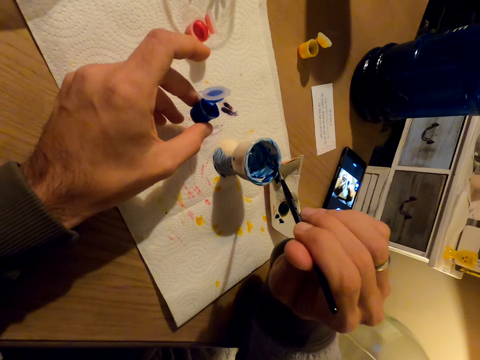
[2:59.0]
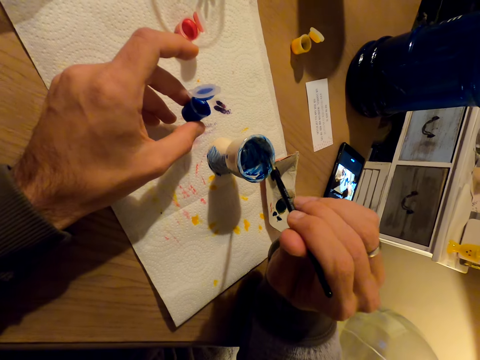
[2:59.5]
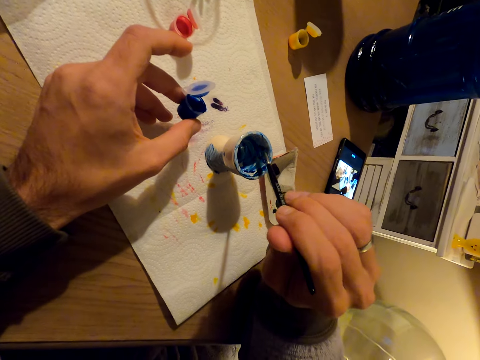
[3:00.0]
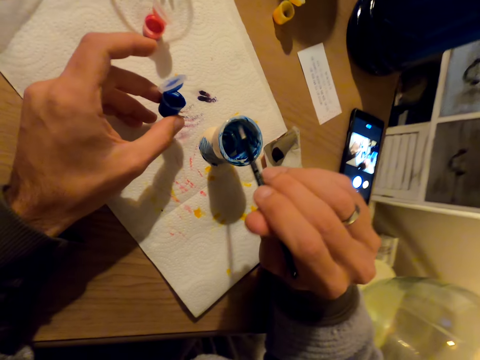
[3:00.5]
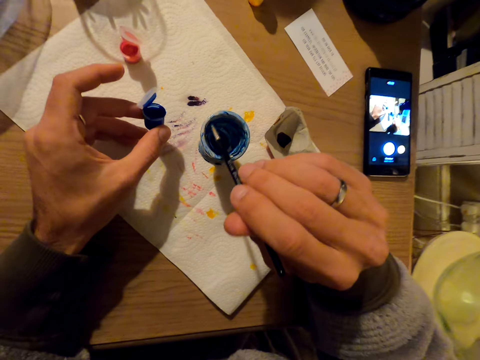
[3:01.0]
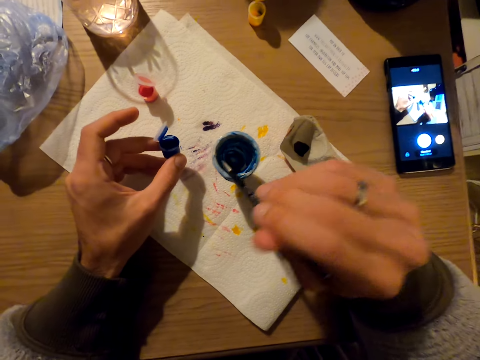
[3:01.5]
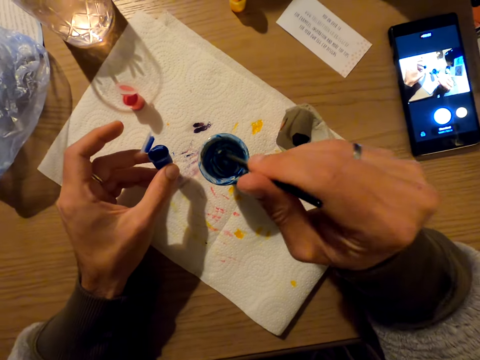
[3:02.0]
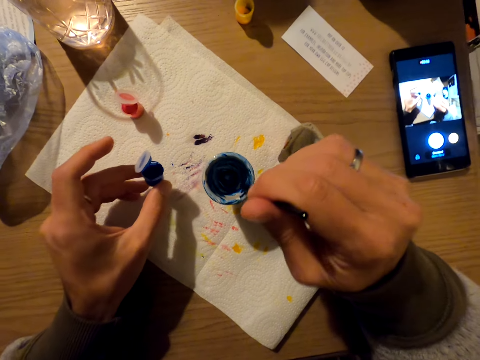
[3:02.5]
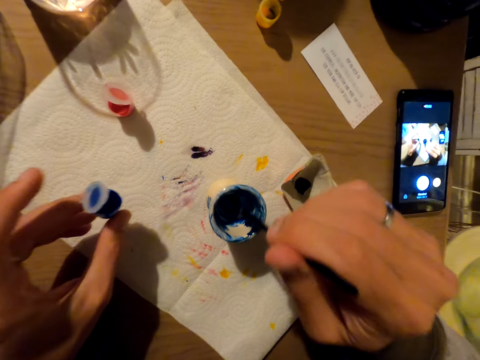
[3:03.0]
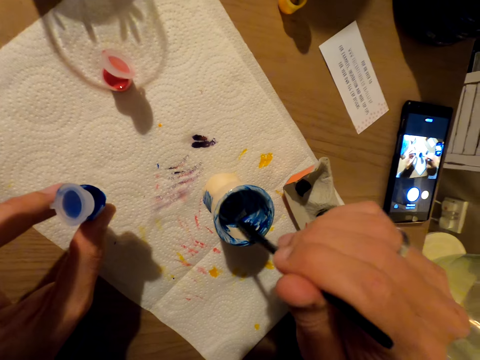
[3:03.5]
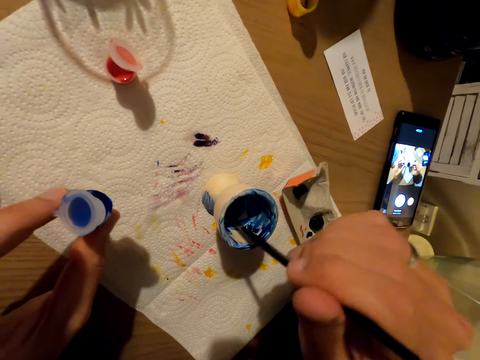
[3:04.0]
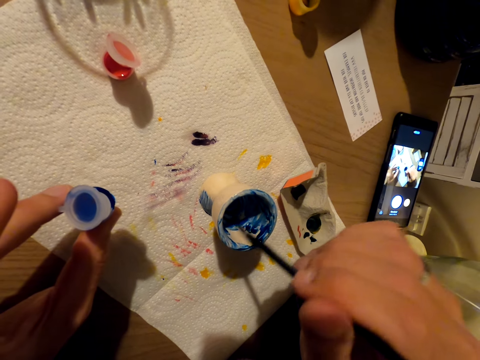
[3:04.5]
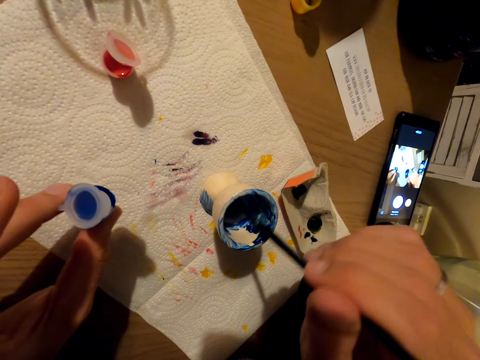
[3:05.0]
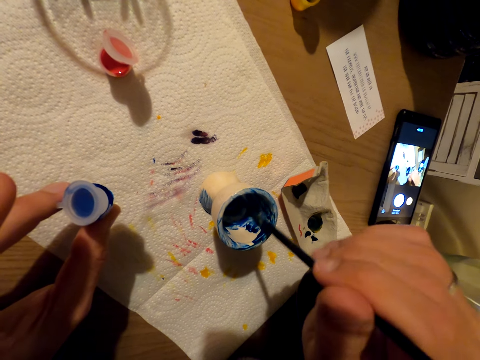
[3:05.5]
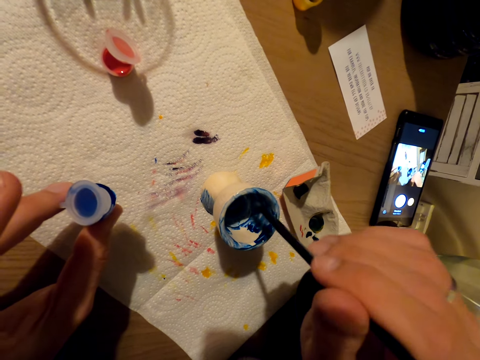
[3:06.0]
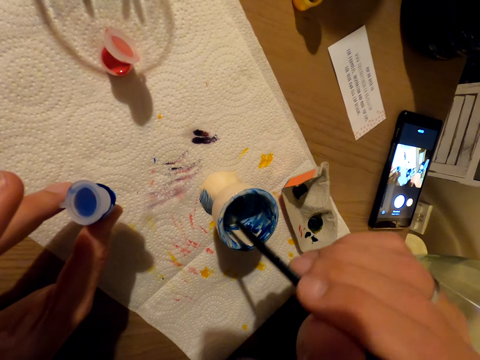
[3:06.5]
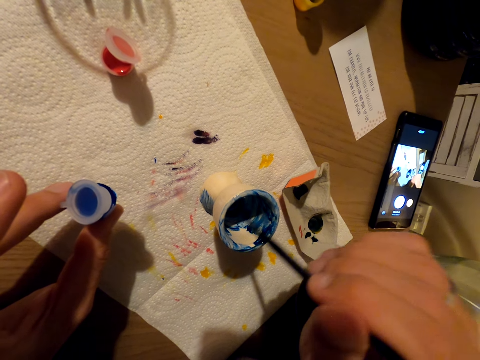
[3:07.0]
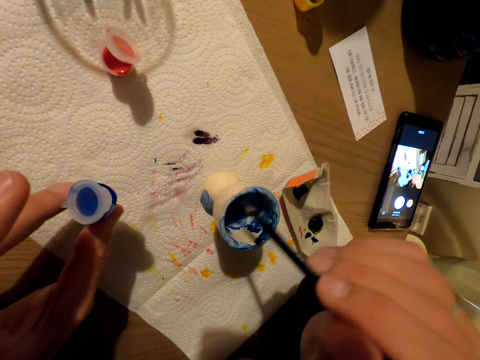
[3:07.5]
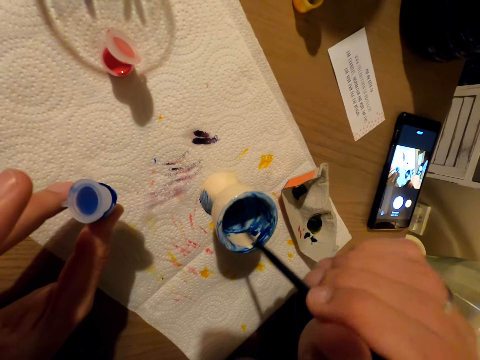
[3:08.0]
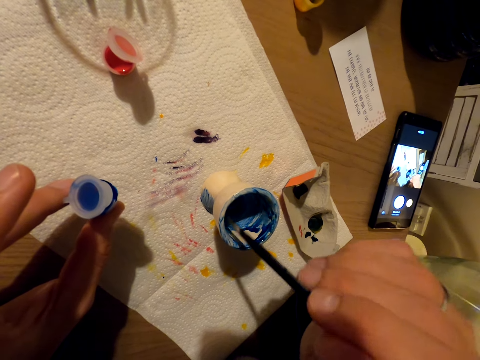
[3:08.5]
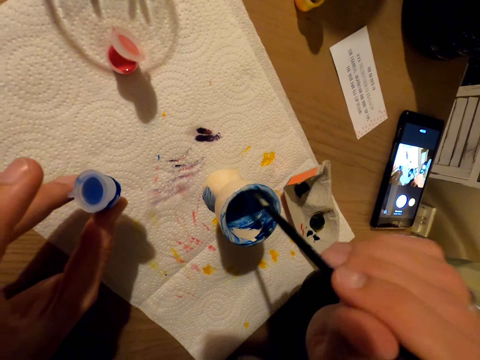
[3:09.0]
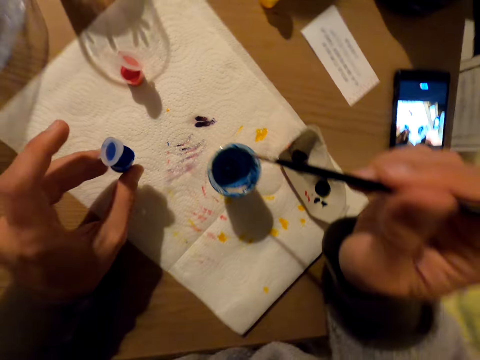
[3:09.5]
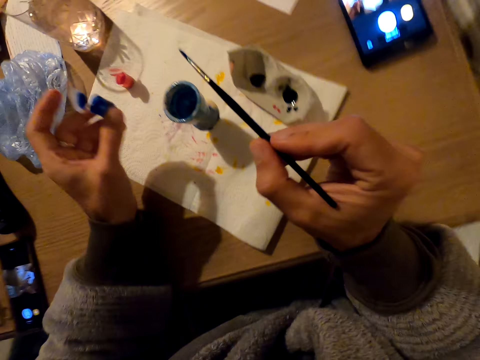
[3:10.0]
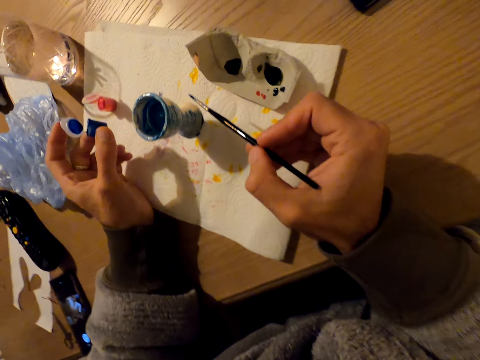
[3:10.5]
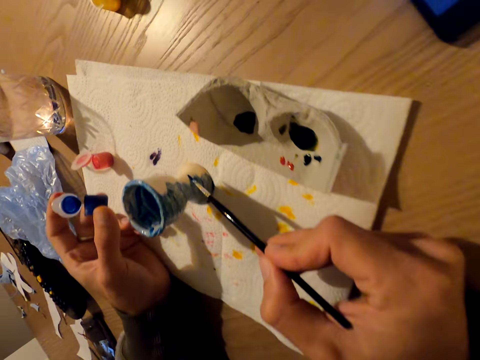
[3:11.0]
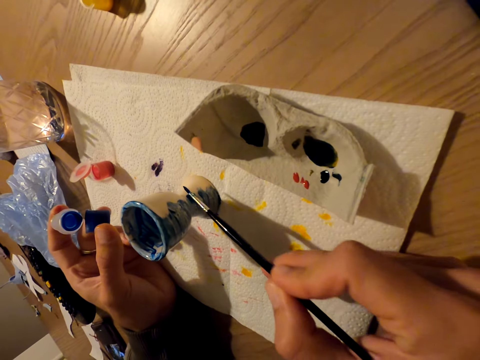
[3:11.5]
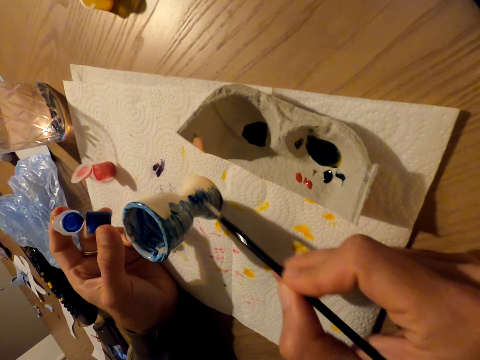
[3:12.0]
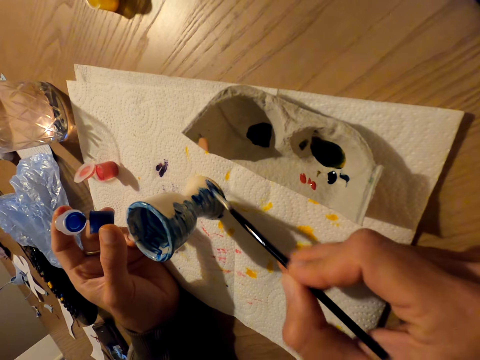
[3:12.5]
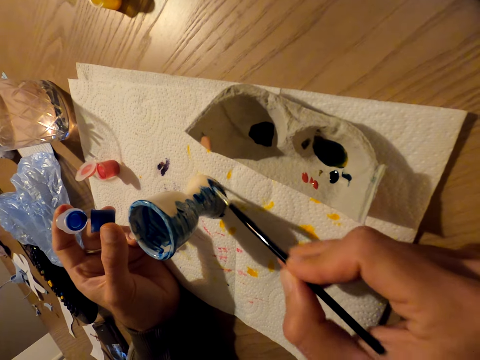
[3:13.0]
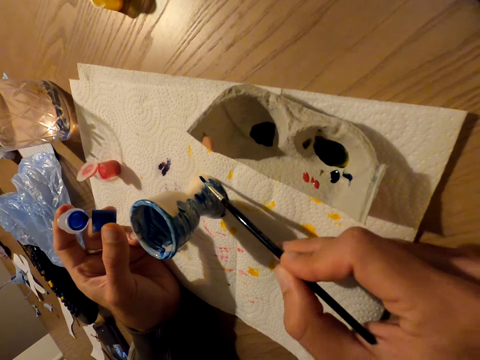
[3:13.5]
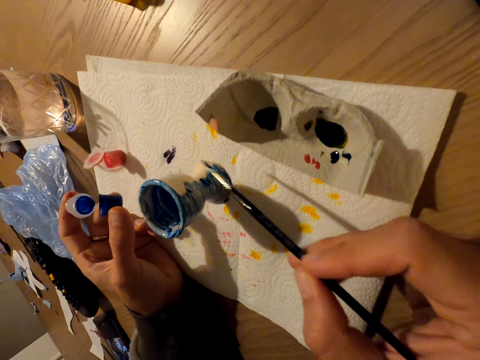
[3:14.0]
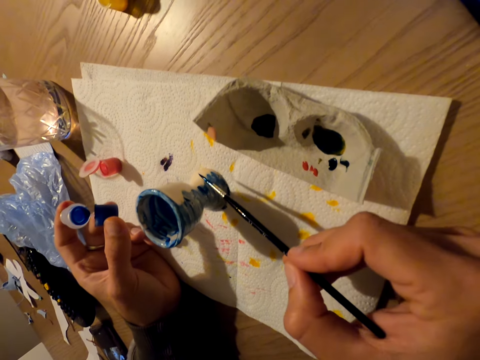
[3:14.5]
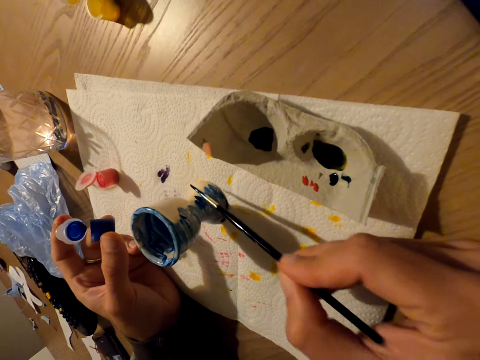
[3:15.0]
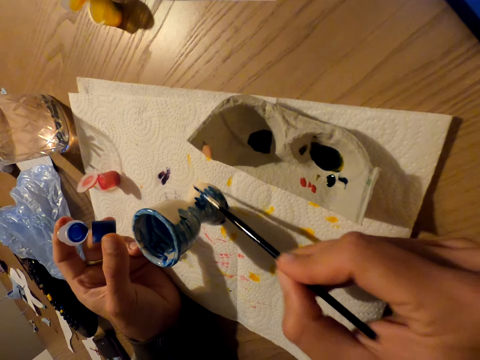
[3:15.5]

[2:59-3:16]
The camera wearer paints the outside of something.

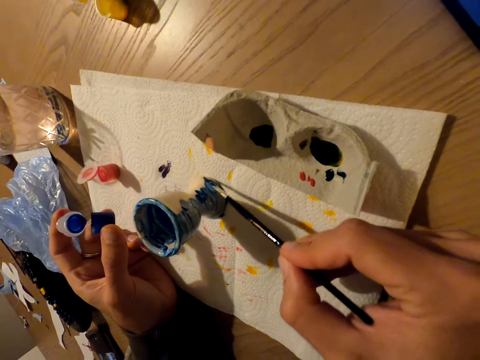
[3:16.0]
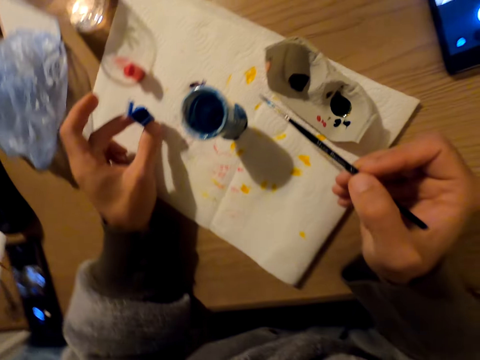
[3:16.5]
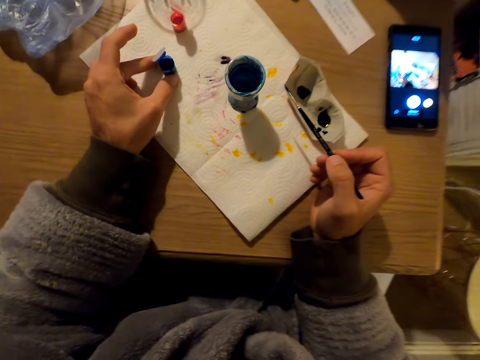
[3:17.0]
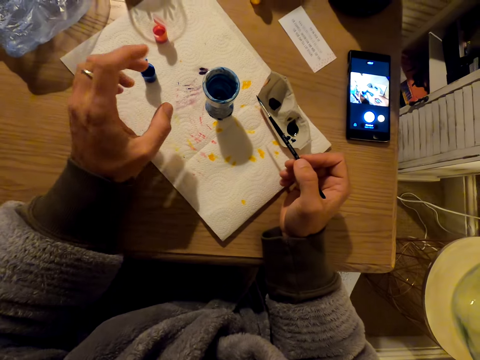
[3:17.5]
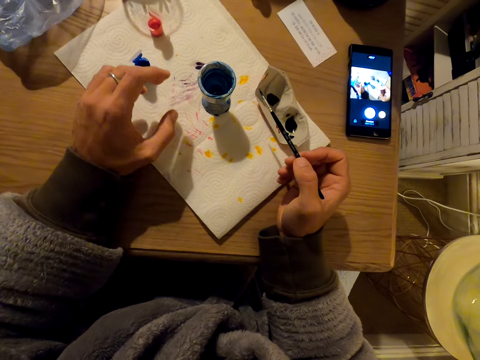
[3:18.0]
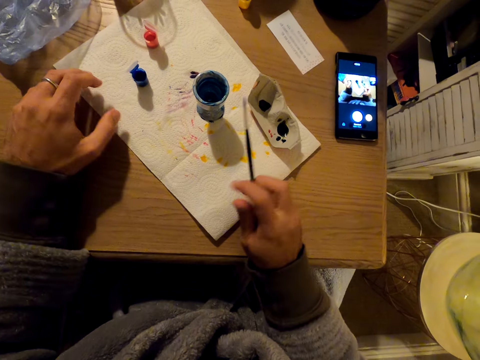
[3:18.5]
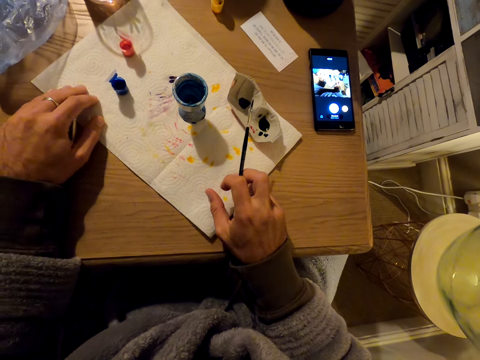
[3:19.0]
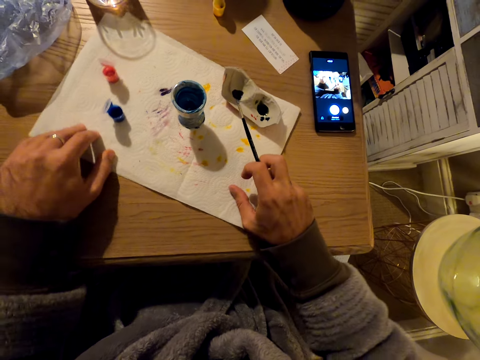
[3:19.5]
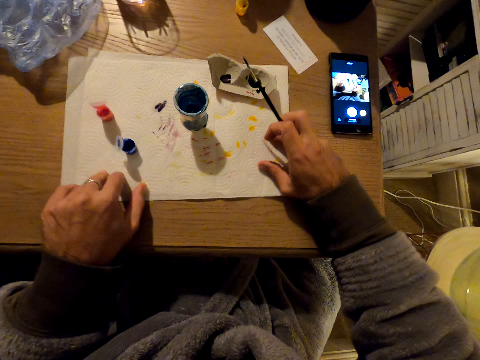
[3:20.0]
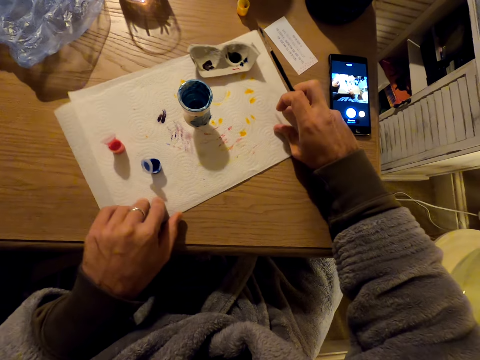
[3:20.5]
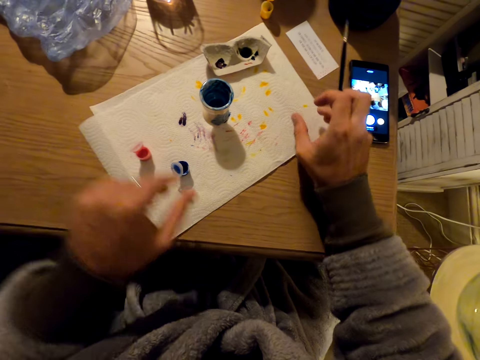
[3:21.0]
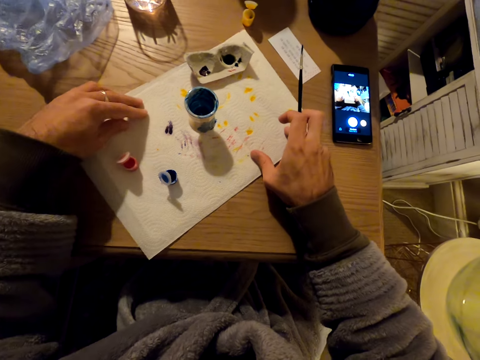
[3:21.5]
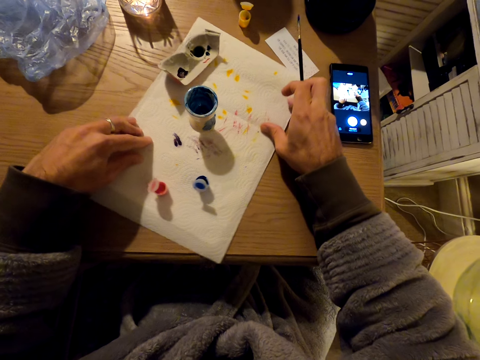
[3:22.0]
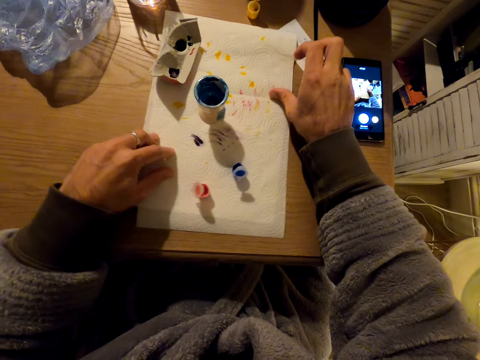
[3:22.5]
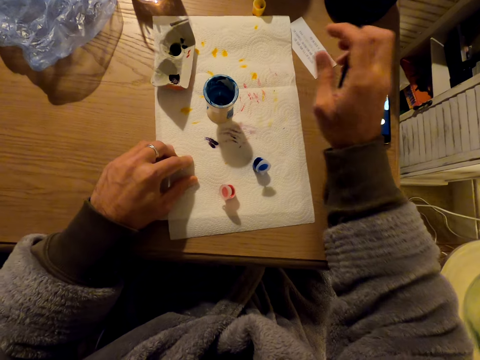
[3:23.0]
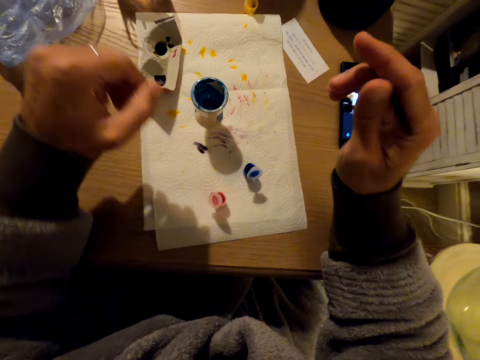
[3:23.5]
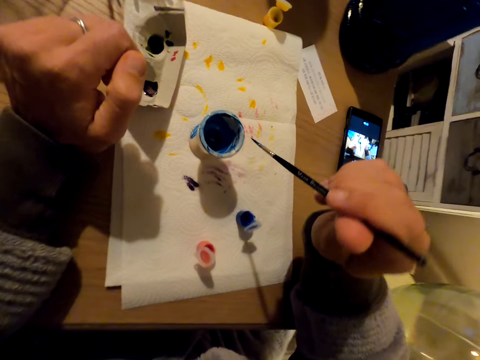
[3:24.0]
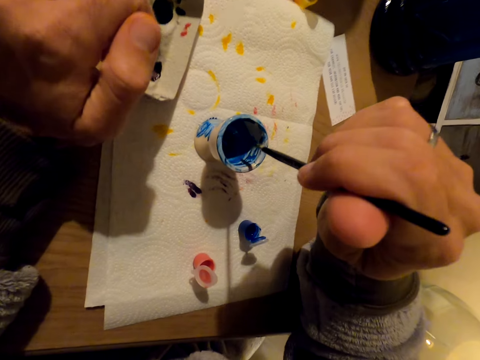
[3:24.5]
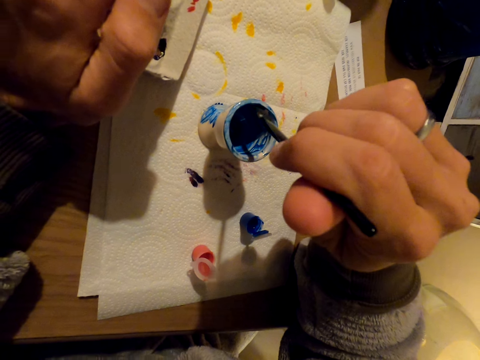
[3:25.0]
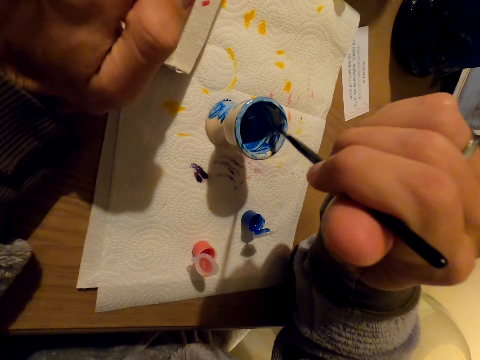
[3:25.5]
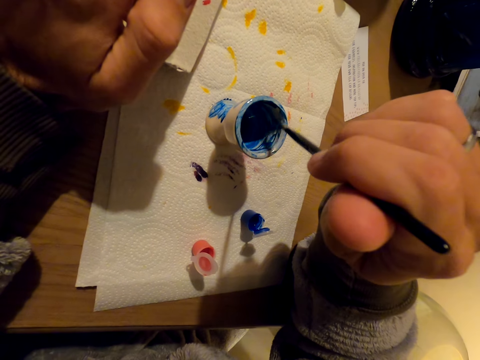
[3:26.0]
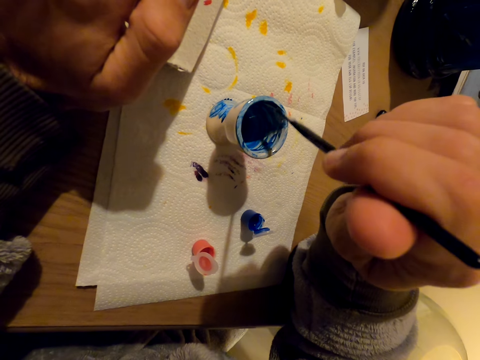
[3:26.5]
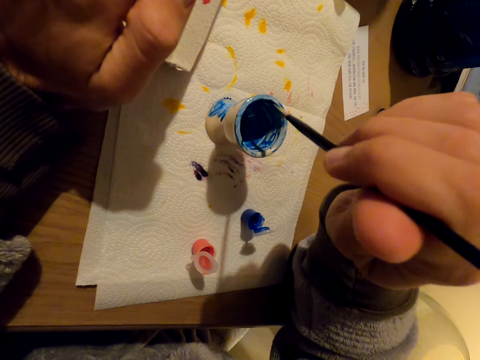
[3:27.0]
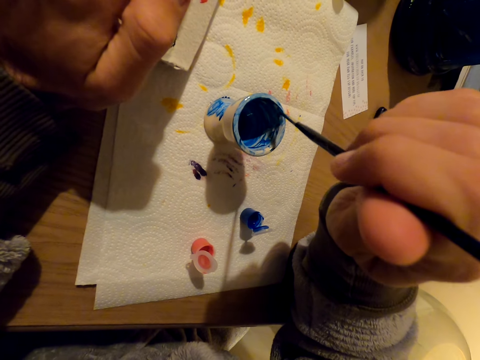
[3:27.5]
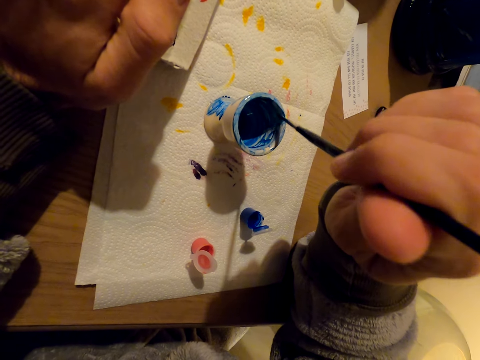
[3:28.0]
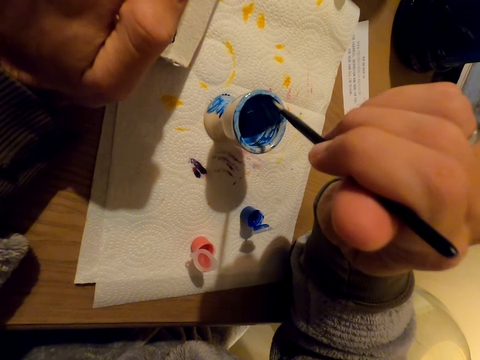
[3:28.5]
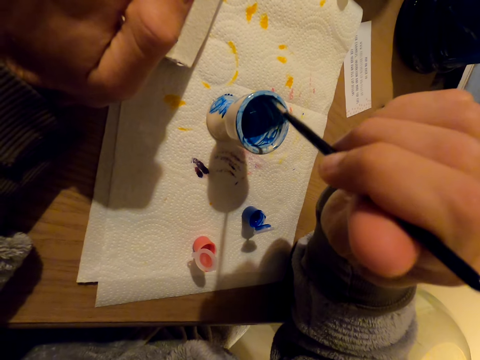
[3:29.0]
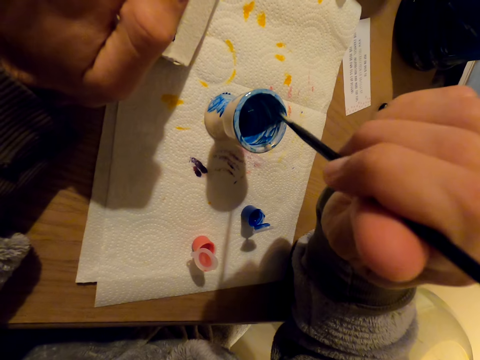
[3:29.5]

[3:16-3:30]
The camera wearer moves the paper towel. They turn the tissue paper around. They paint the inside of the eggcup.
